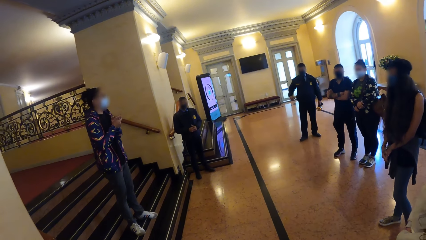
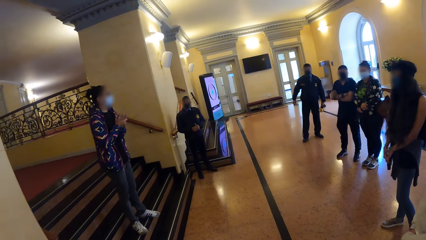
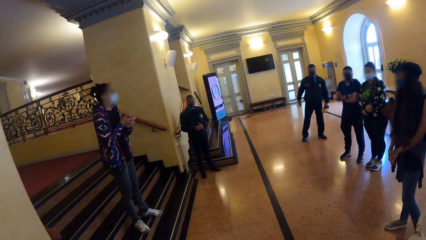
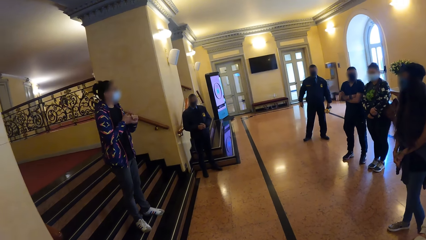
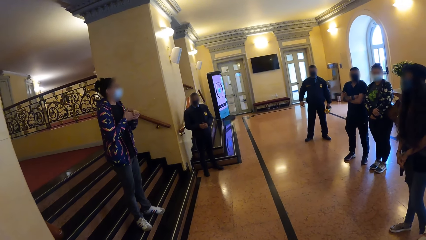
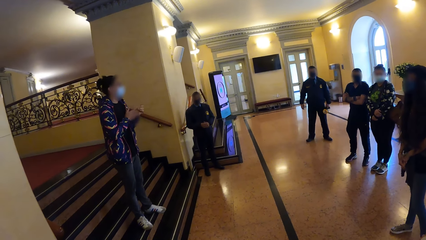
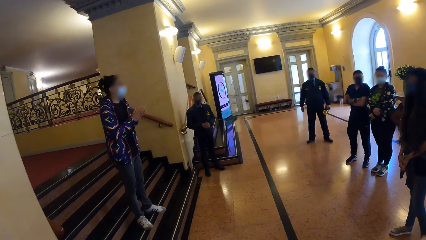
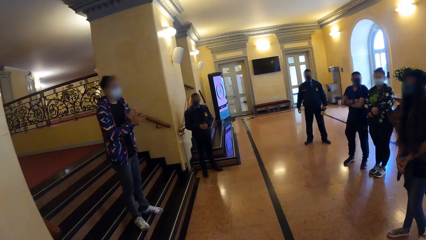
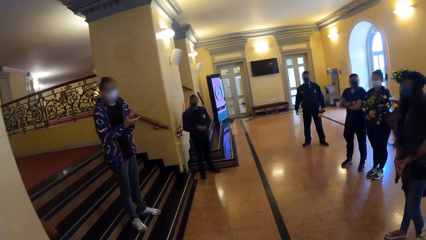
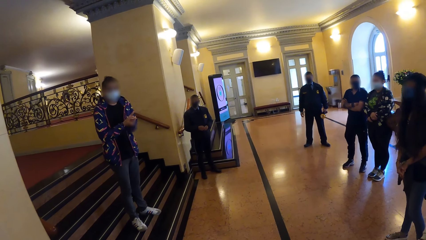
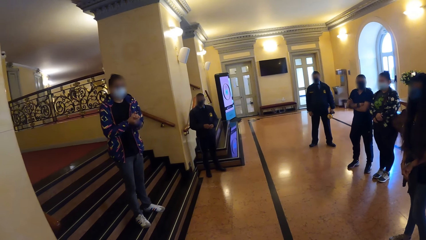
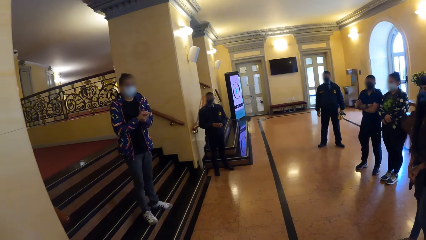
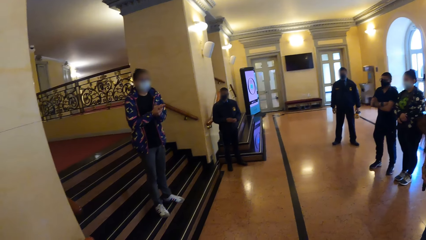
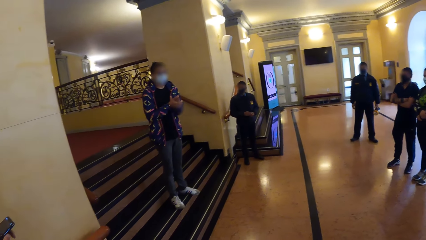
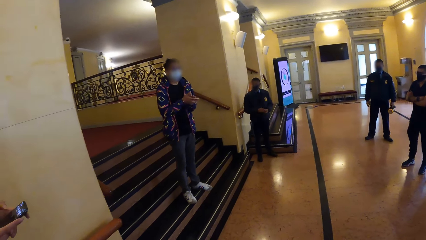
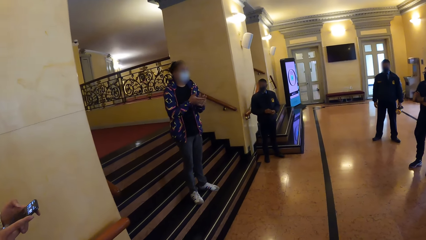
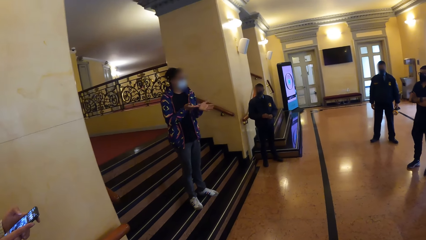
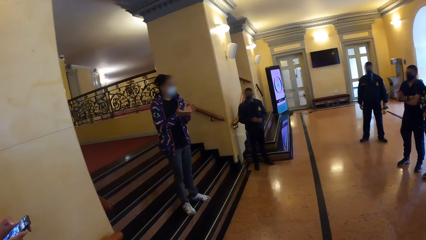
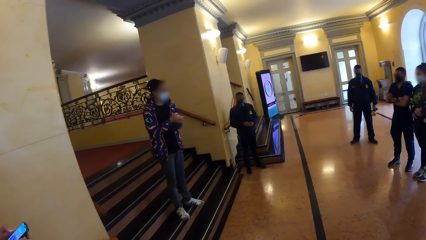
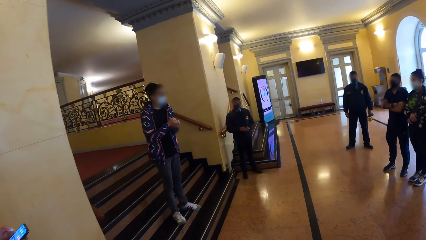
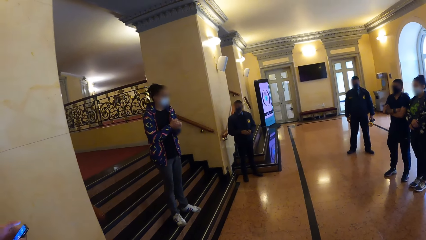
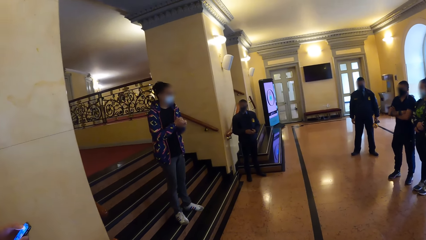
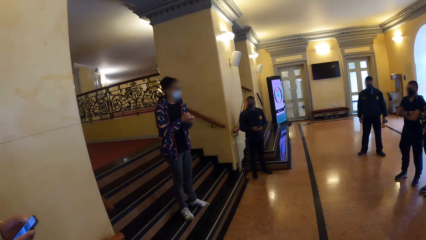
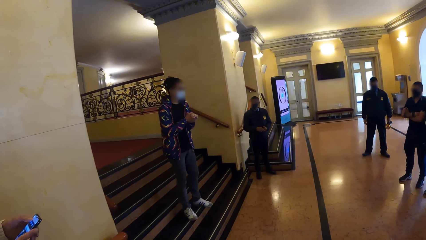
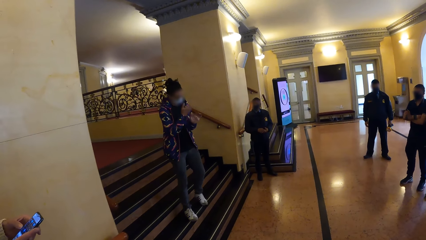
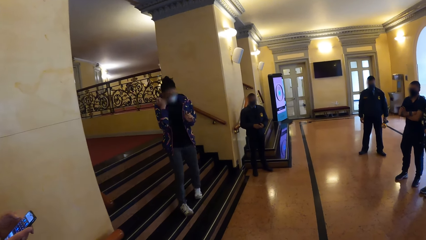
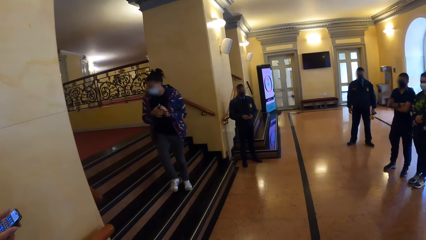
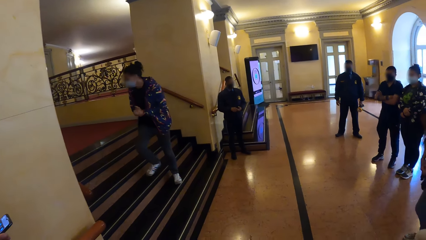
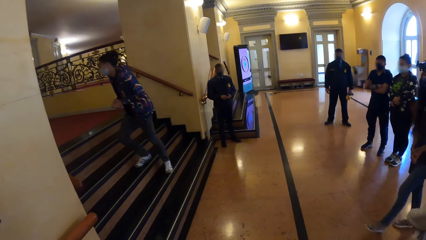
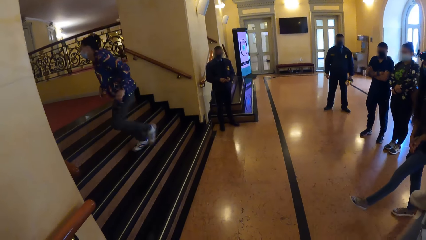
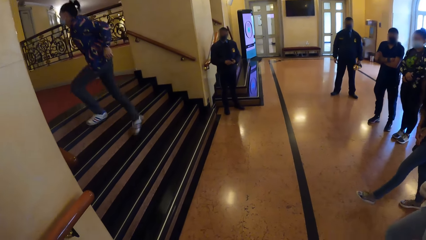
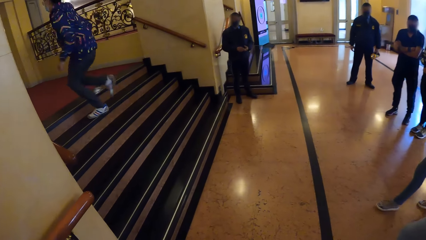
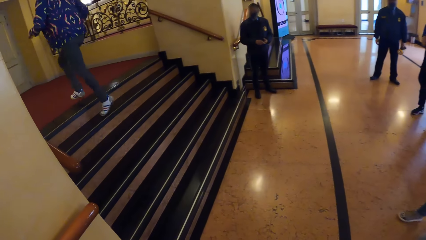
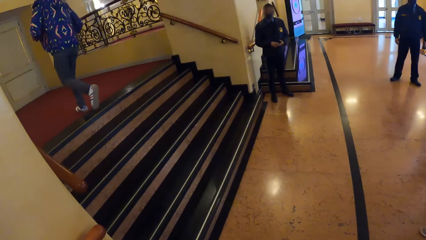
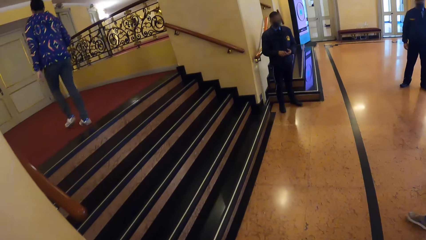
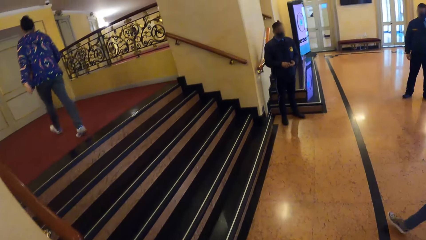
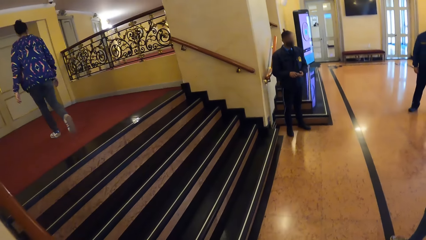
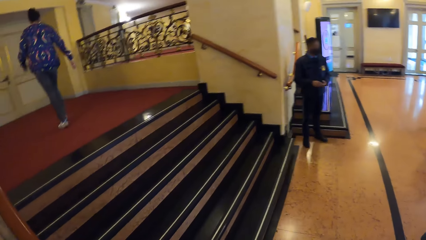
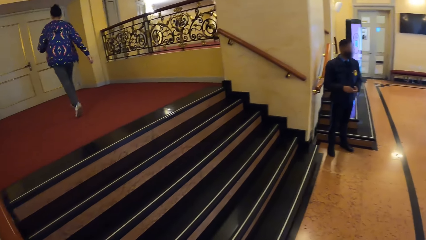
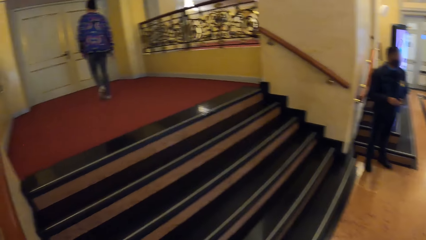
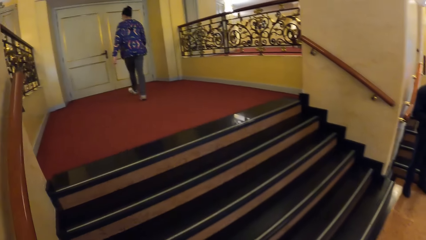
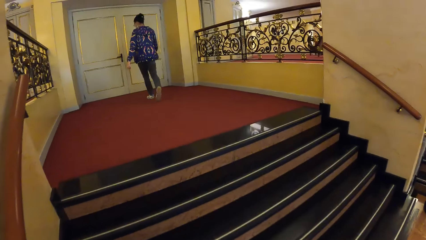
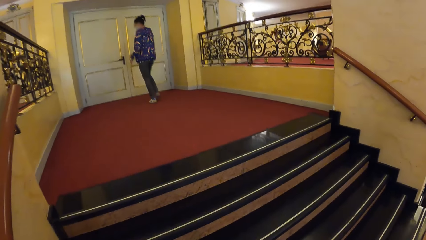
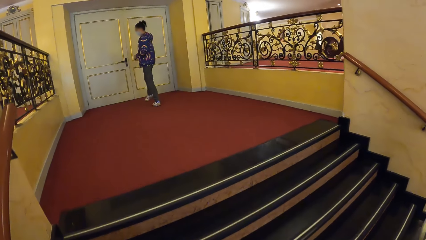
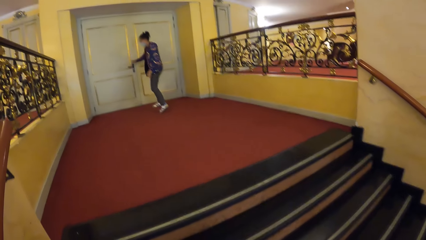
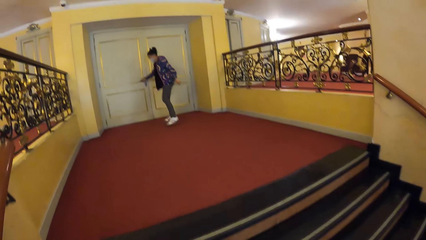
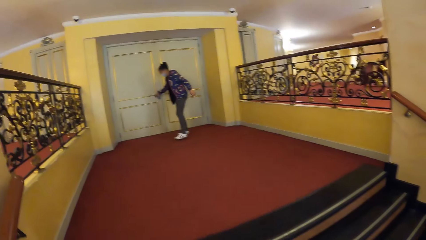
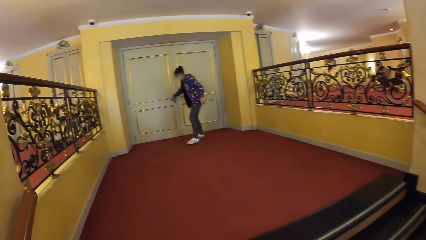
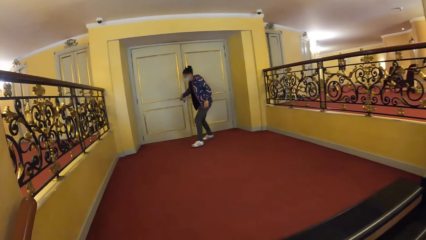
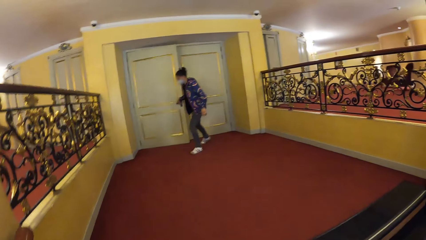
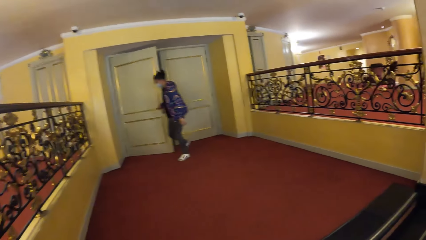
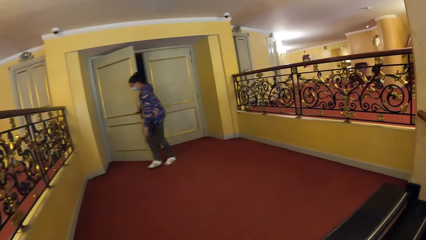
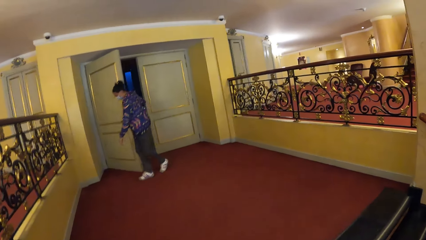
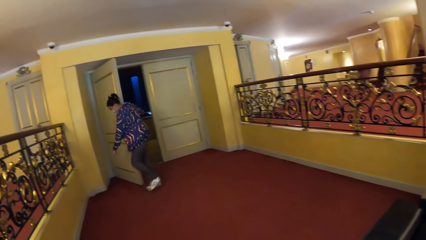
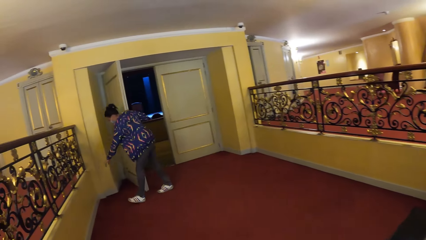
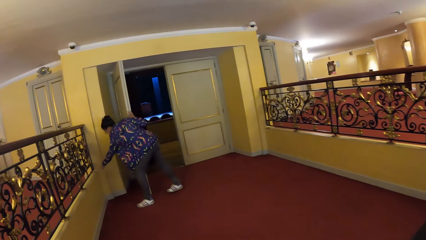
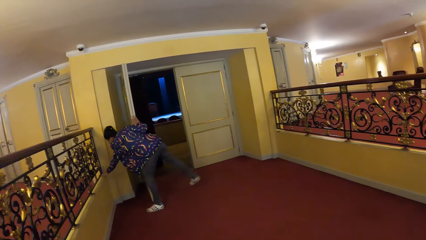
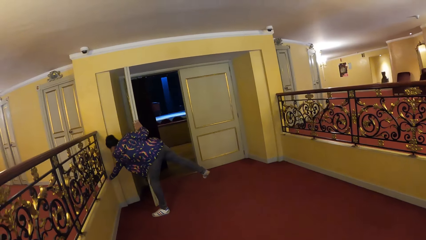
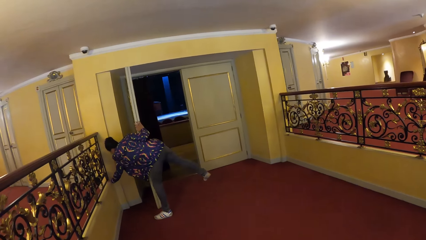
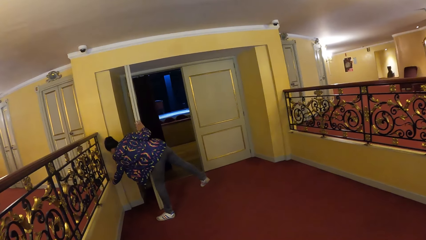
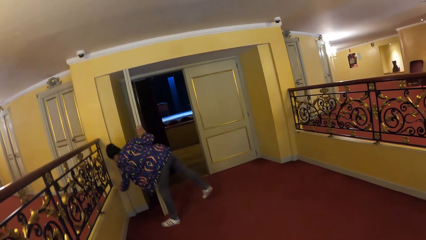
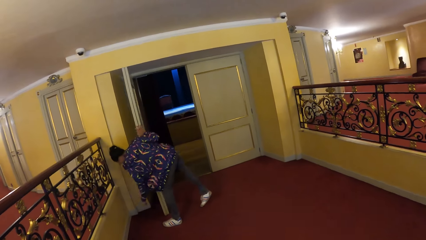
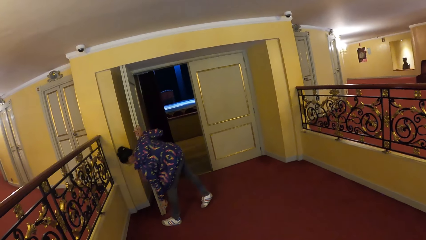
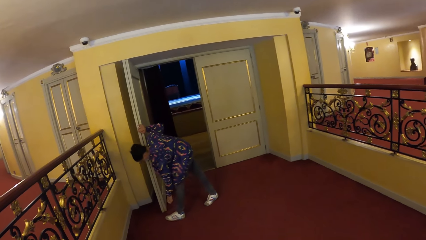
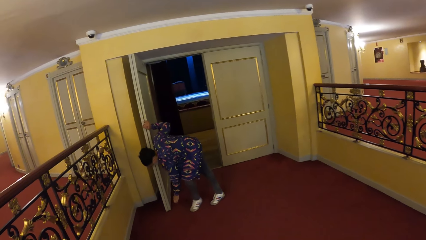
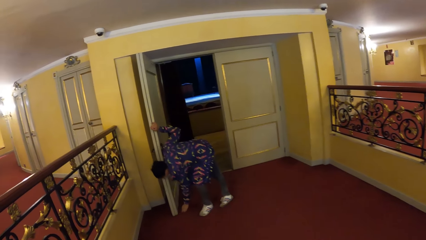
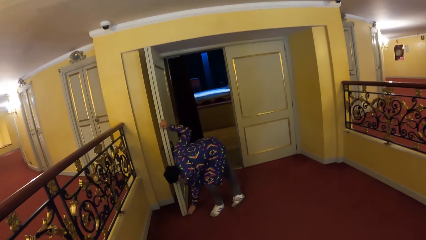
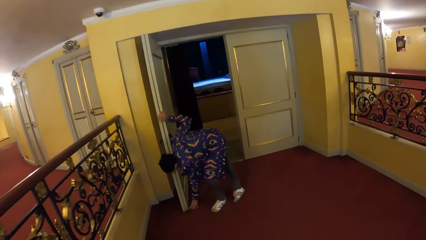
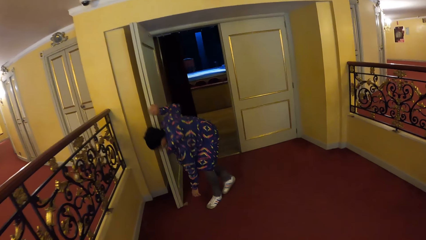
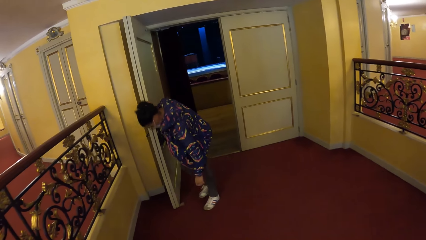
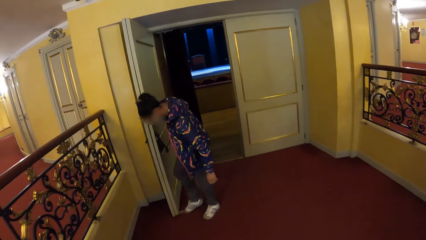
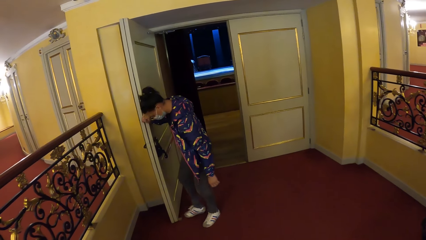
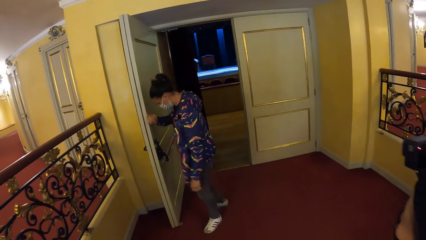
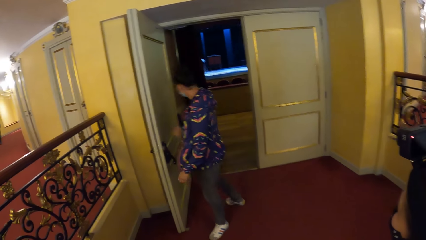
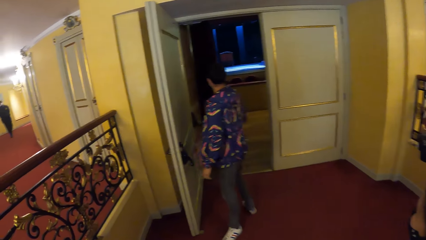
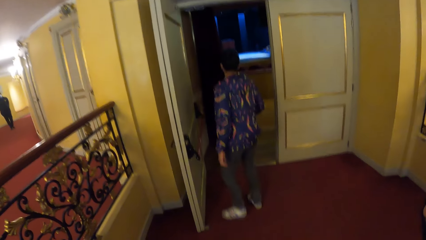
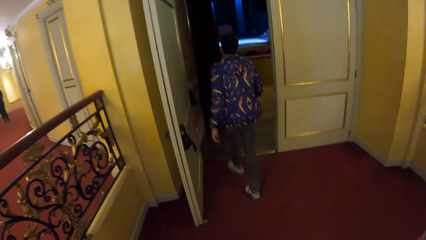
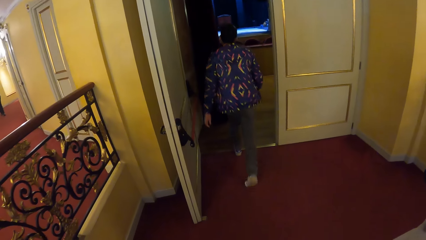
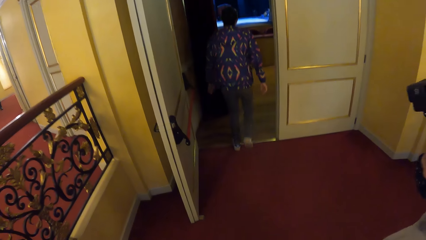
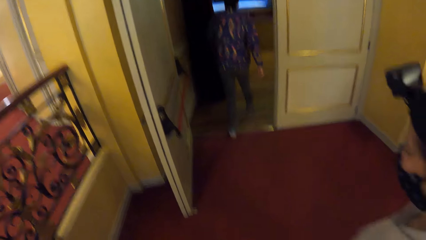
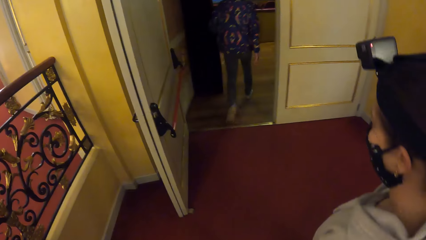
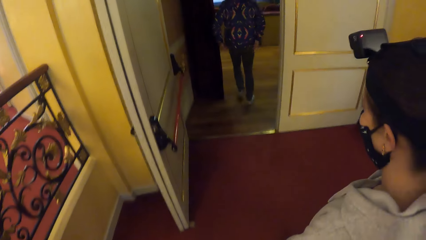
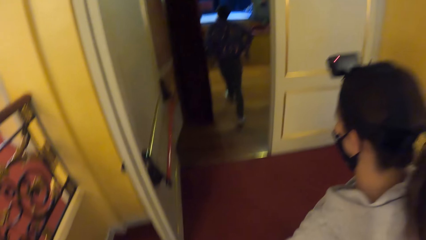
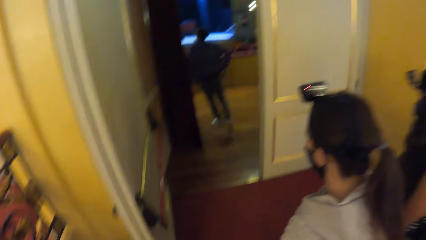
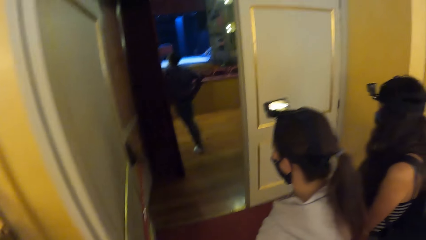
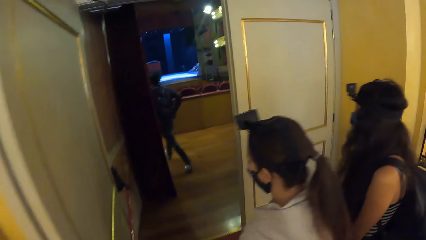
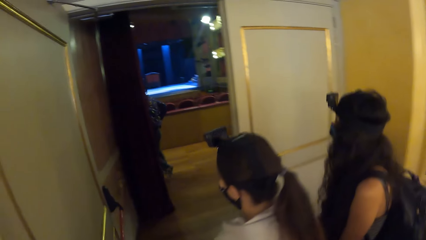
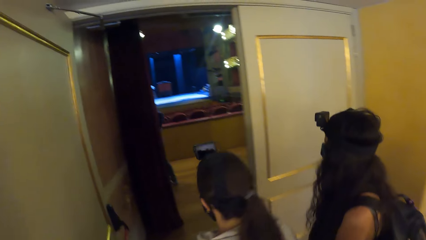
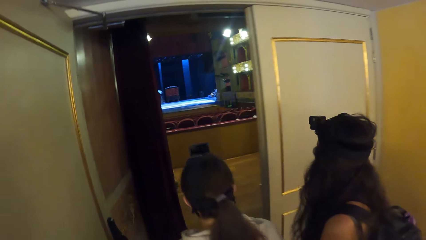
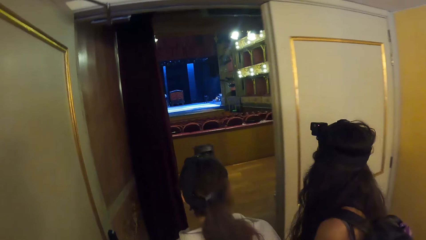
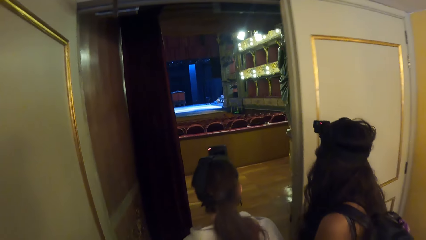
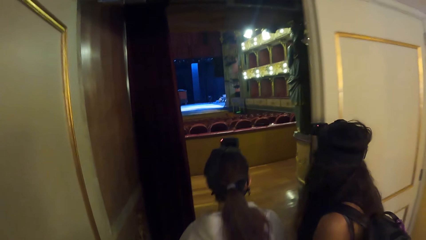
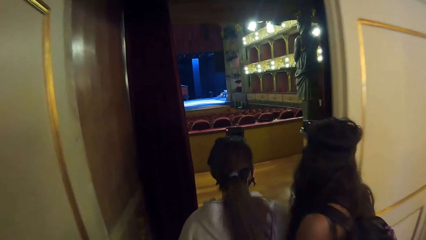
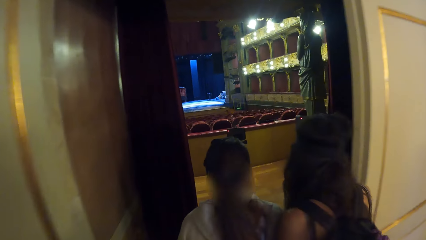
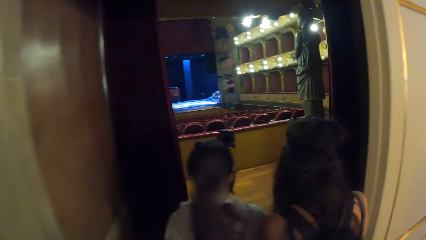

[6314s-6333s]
The camera wearer looks around. A person talks with the camera wearer. The camera wearer looks around. The person turns and walks upstairs. The camera wearer looks around. They look at the person. They walk upstairs. The person opens a door and takes a door hook. The camera wearer walks towards the door. The person puts the hook on the door, holds the door with the hook, hits the door hook with the leg, turns, walks around, and walks in a room.
